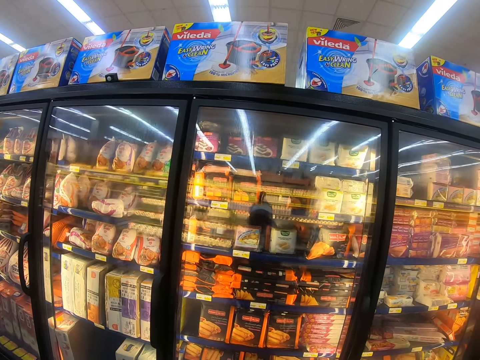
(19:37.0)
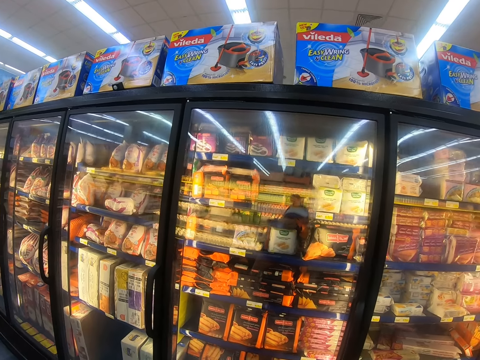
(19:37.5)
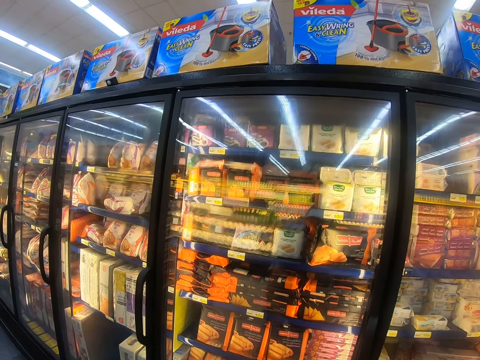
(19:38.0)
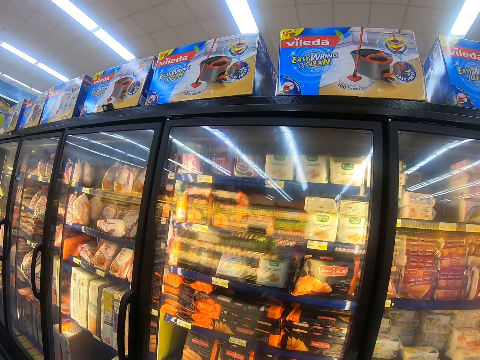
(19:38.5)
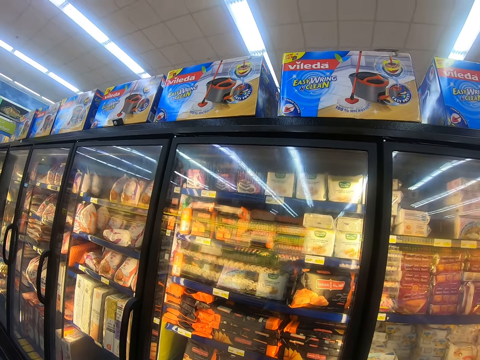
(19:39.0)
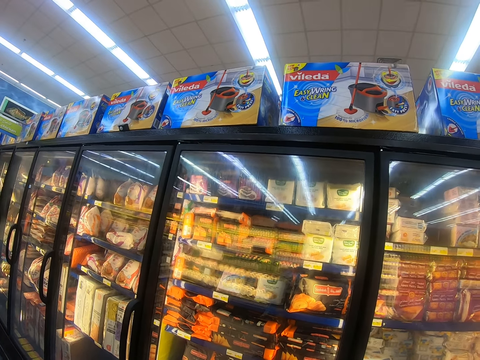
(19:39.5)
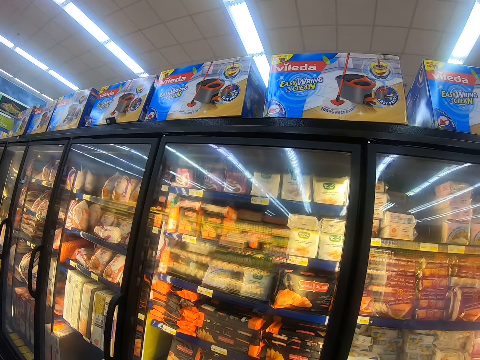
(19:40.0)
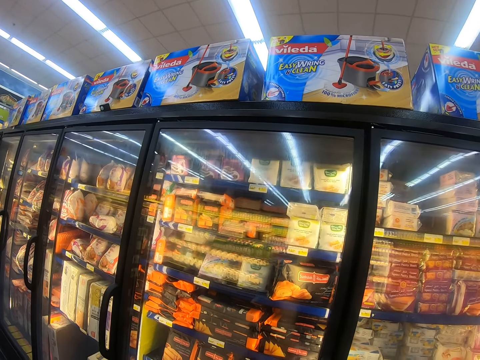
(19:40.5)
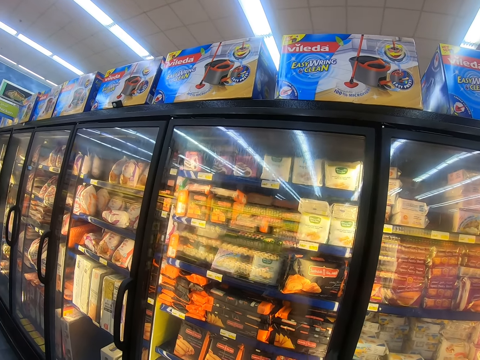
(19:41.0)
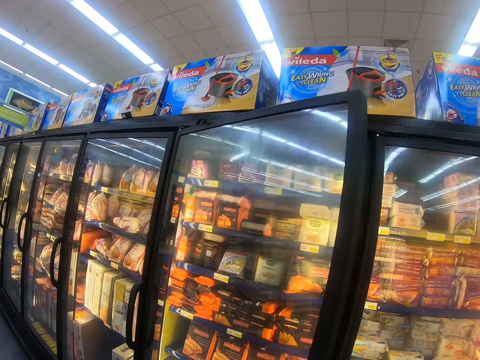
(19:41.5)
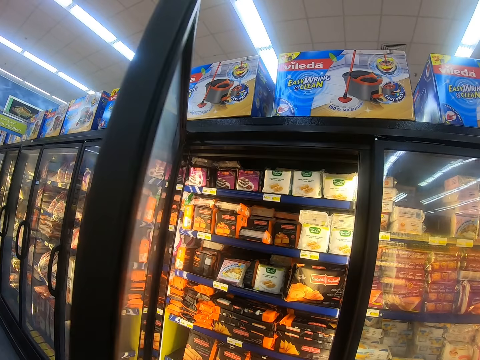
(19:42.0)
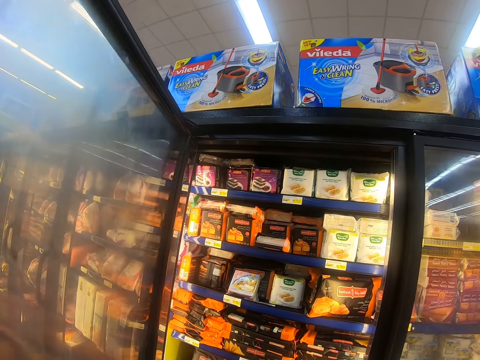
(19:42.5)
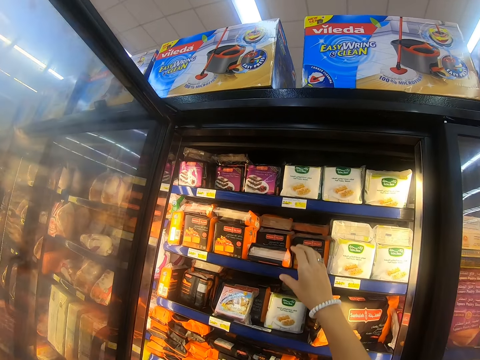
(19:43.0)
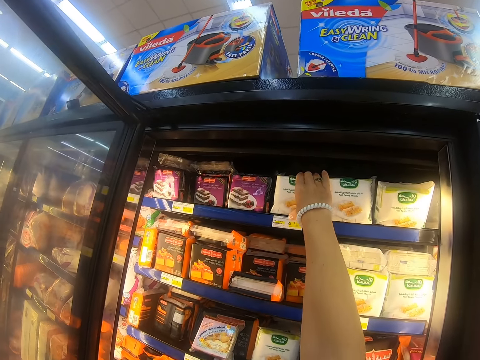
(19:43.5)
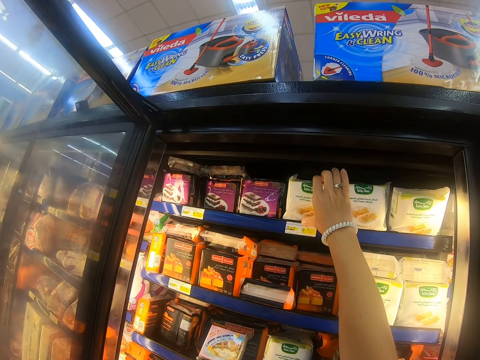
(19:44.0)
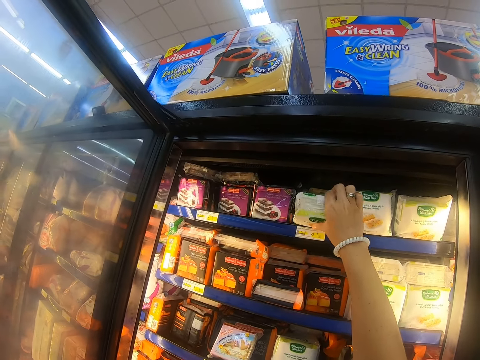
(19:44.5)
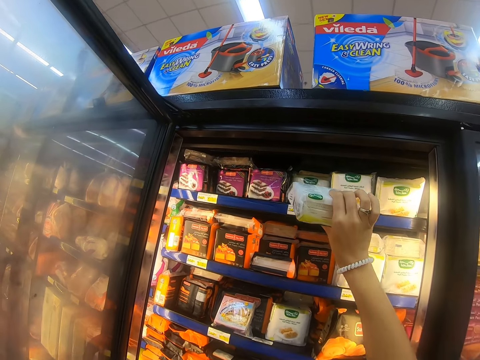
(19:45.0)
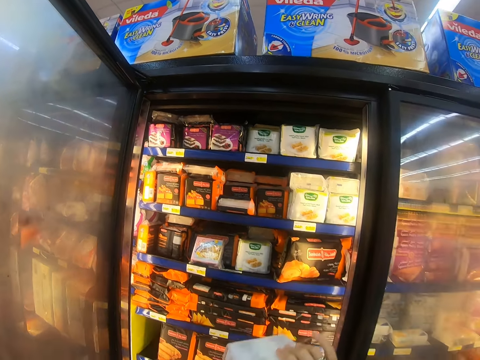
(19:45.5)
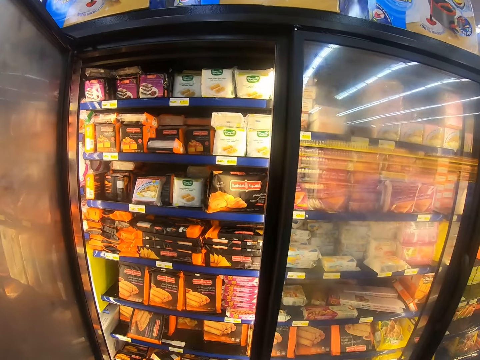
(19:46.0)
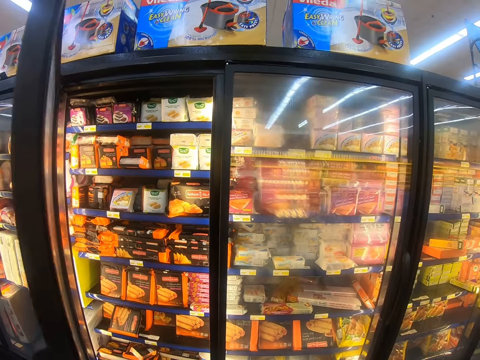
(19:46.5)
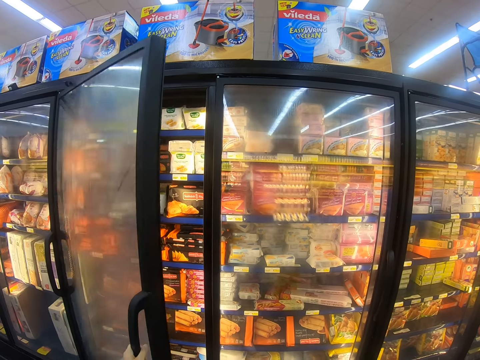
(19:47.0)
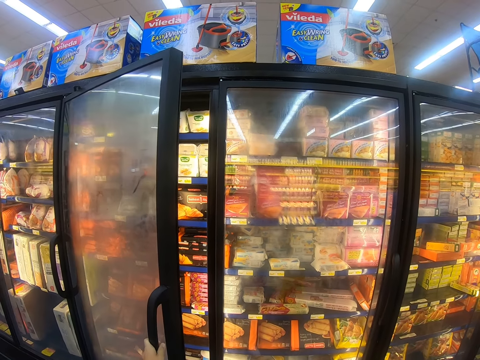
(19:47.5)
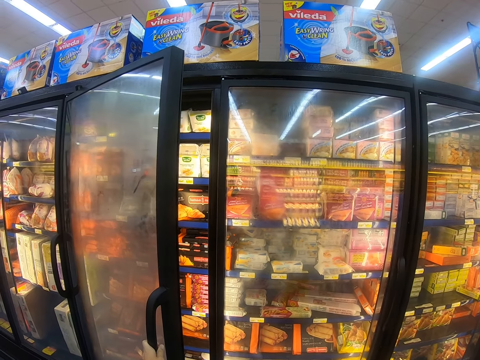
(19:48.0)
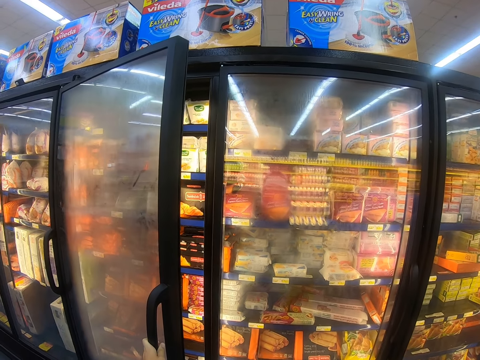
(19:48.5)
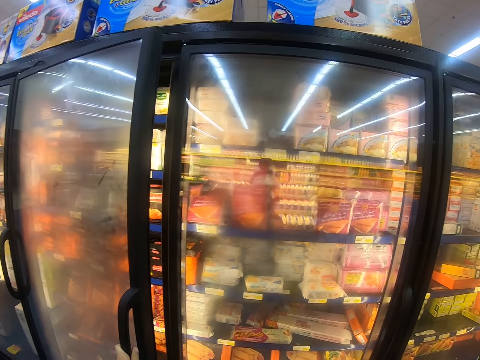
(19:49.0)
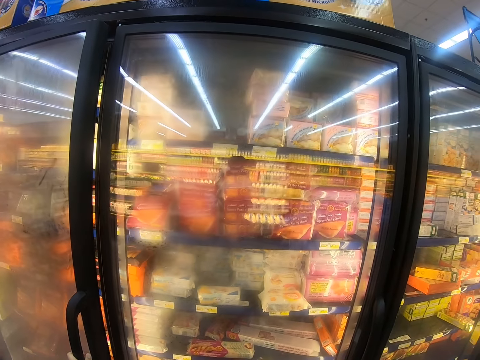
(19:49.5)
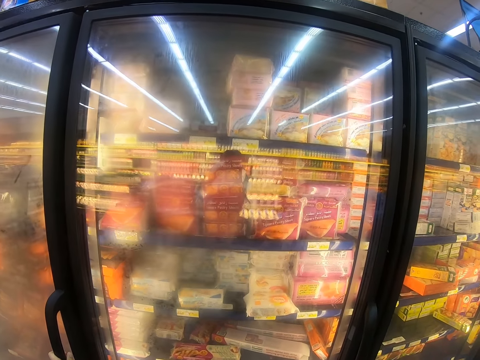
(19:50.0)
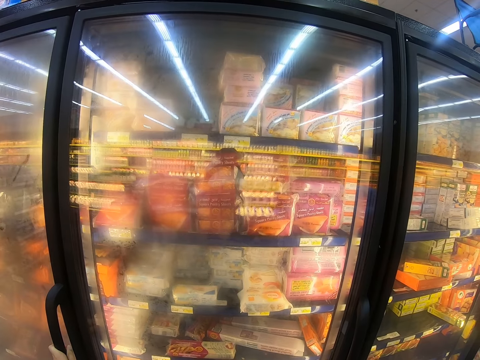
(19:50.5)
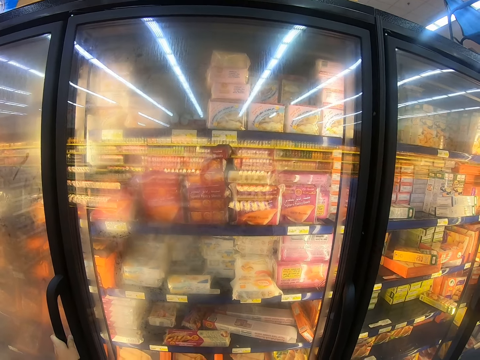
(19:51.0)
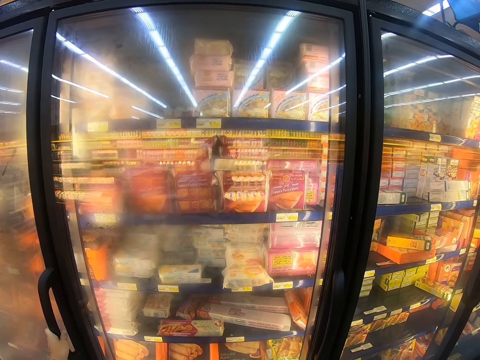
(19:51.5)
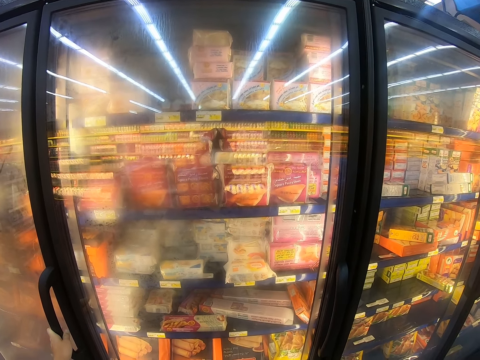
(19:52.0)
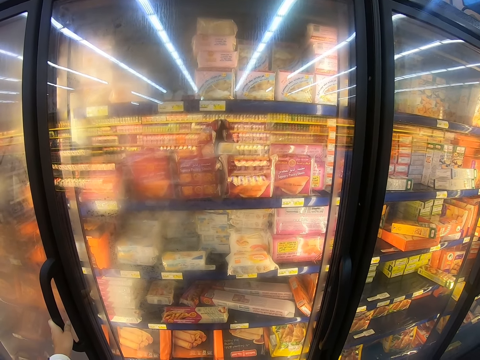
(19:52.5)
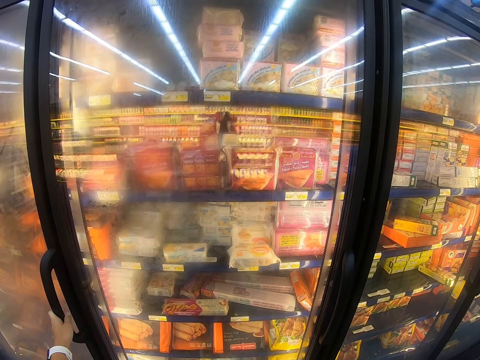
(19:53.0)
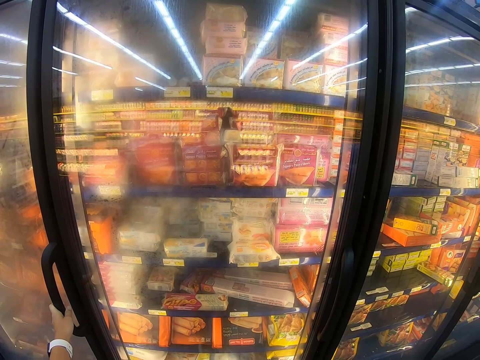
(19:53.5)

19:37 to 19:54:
The camera wearer stops and looks around the supermarket shelf. They look inside the shelf and open the supermarket fridge. They pick up the packet from the supermarket fridge. They look inside the shelf. They close the supermarket fridge. They look at the packet. They look around the supermarket shelf.

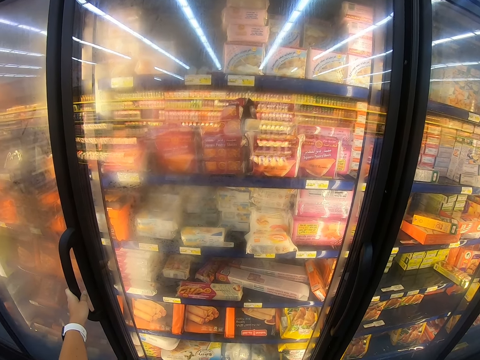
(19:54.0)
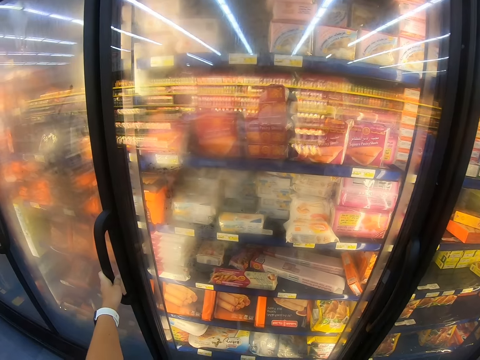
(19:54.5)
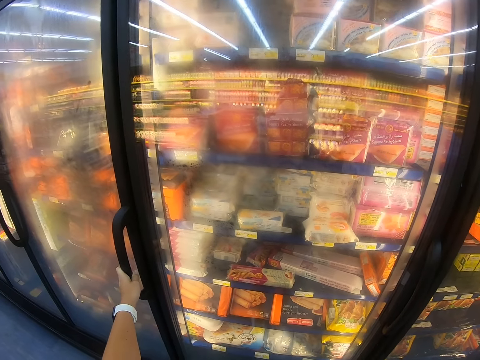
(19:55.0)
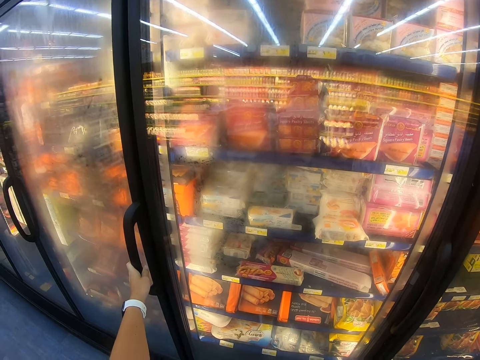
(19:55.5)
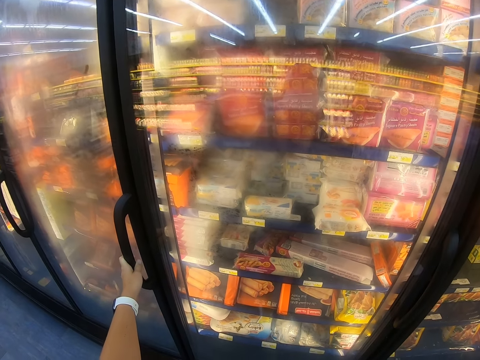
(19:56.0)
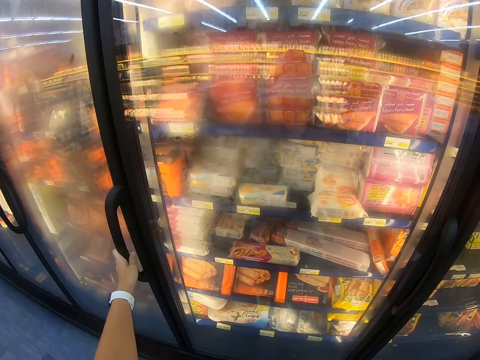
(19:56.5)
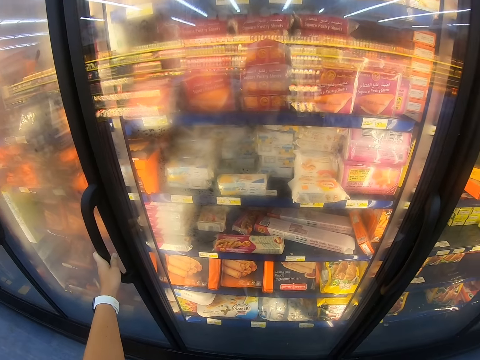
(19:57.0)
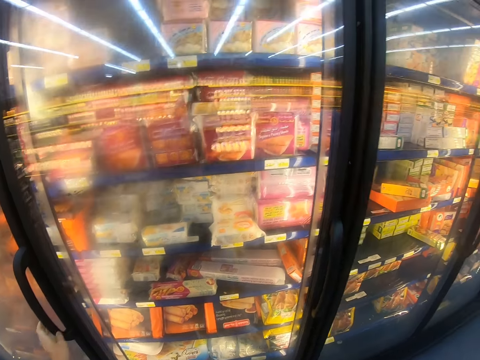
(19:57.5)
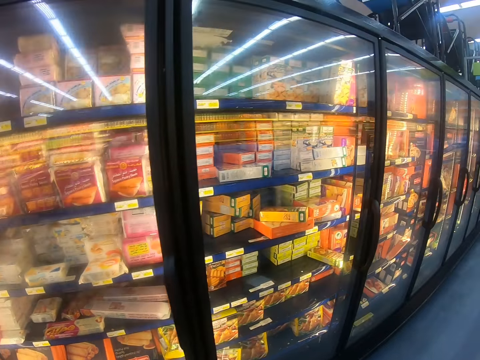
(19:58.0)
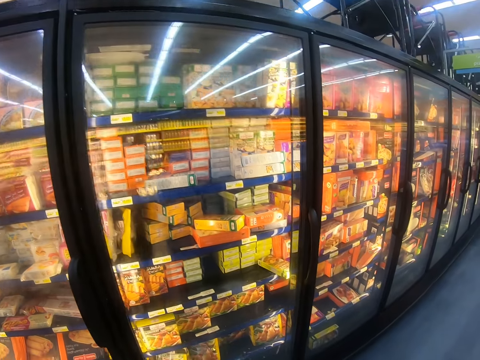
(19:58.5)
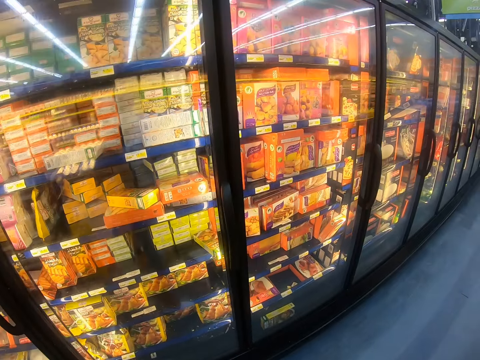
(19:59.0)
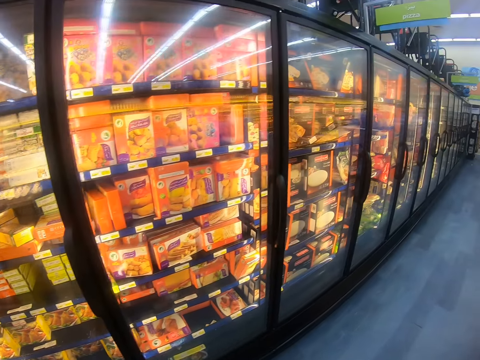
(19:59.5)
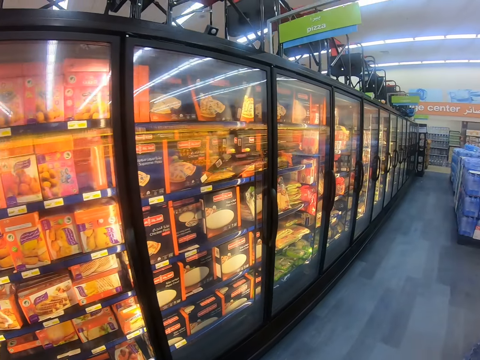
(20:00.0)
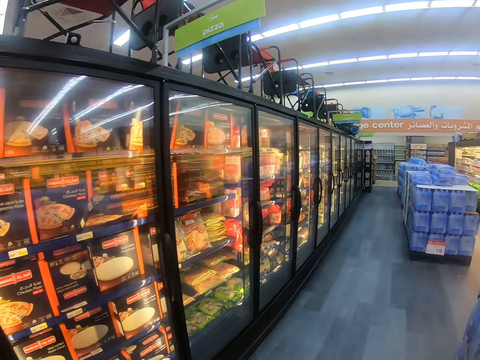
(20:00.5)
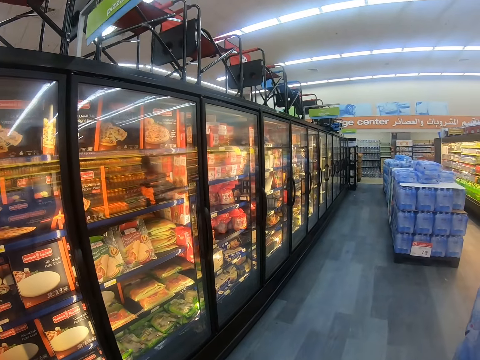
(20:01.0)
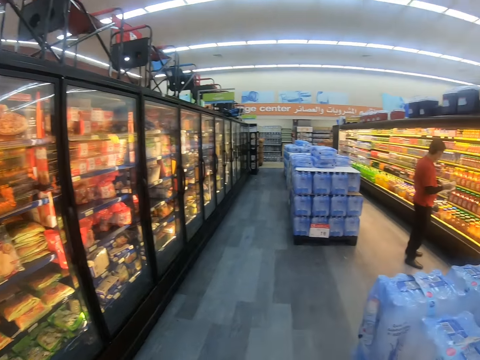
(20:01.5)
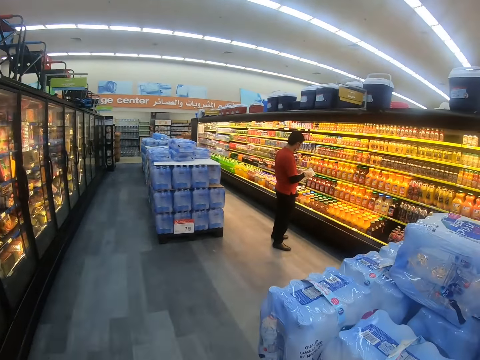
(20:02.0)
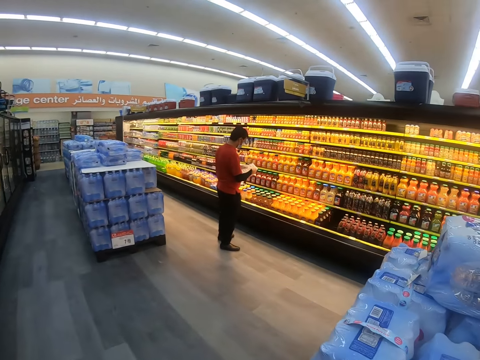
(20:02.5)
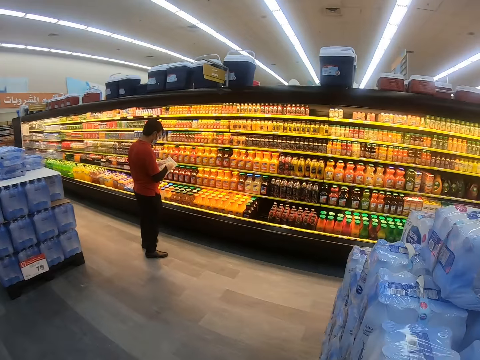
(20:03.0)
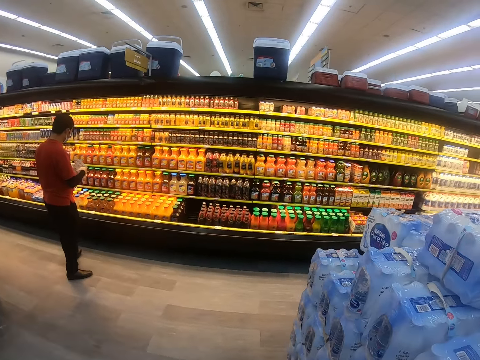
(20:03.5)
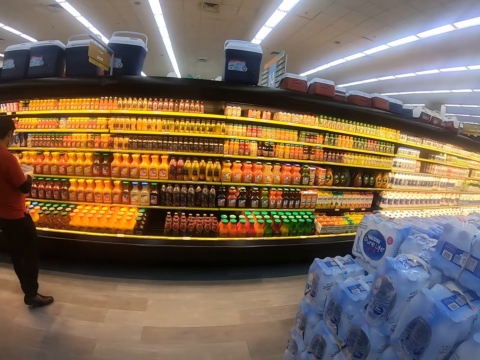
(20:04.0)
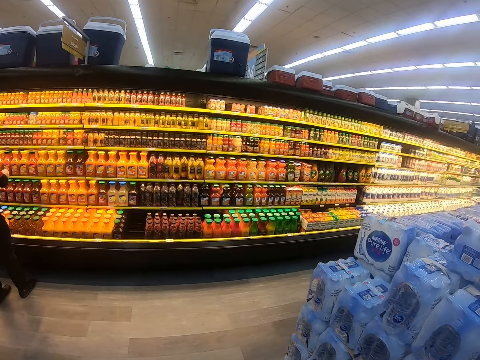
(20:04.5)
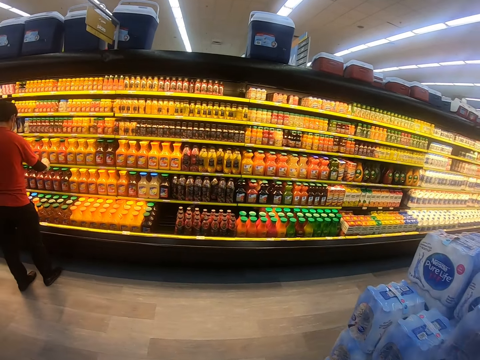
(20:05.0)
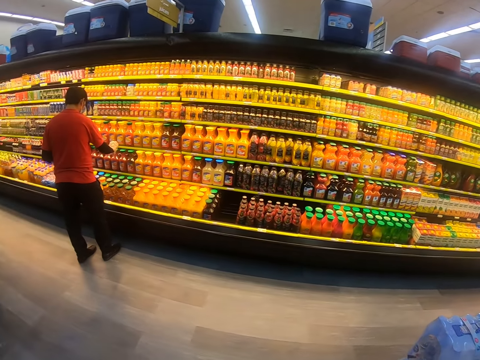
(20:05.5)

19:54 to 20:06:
The camera wearer holds the fridge door knob. They step forward, look around the supermarket shelf and walk around the supermarket. They look around. A man looks at the shelf. The camera wearer looks around.
